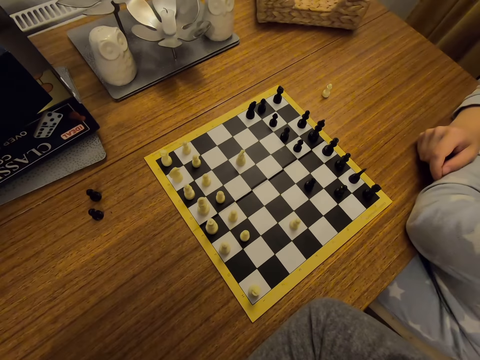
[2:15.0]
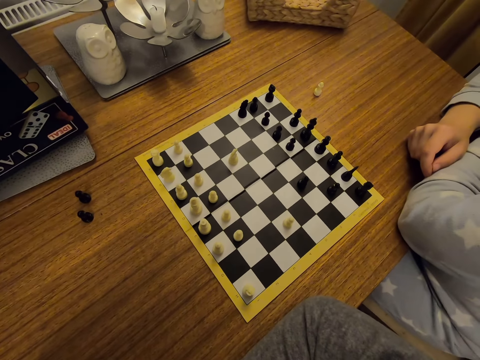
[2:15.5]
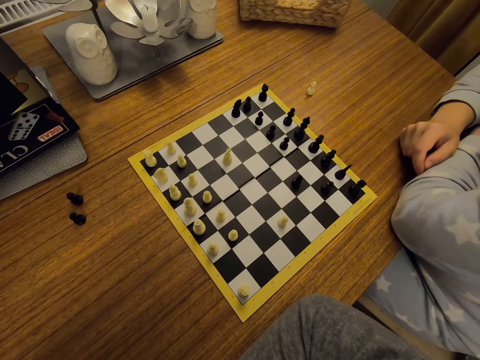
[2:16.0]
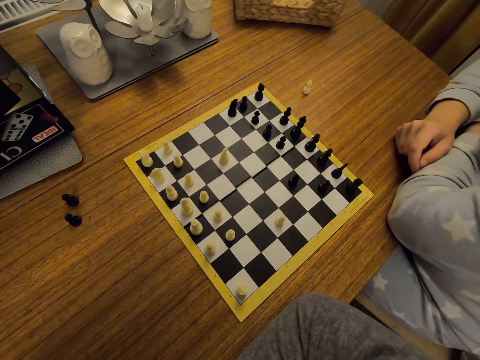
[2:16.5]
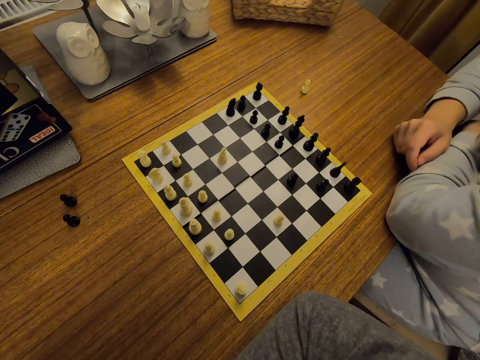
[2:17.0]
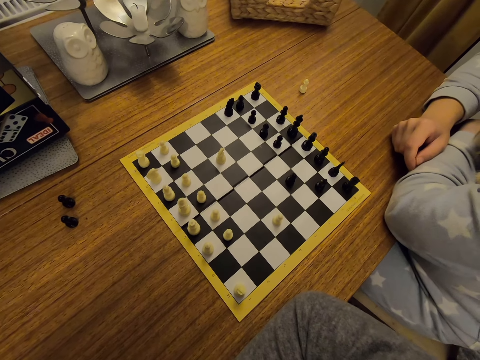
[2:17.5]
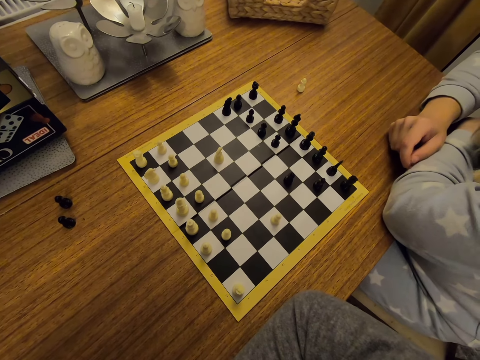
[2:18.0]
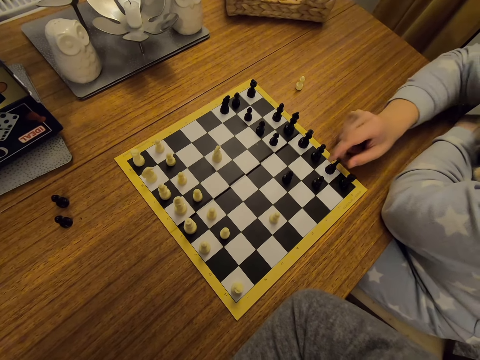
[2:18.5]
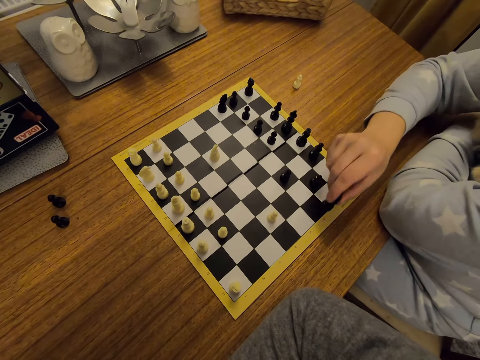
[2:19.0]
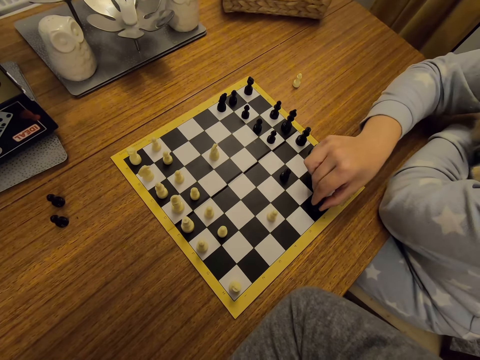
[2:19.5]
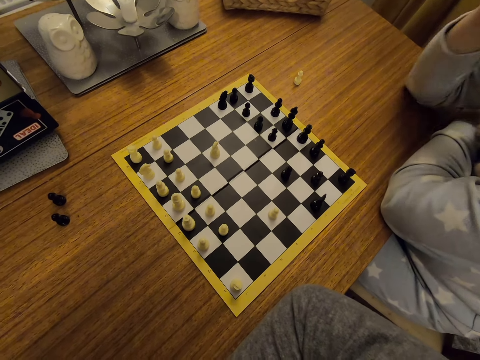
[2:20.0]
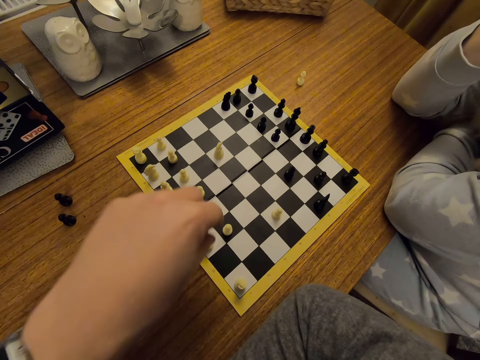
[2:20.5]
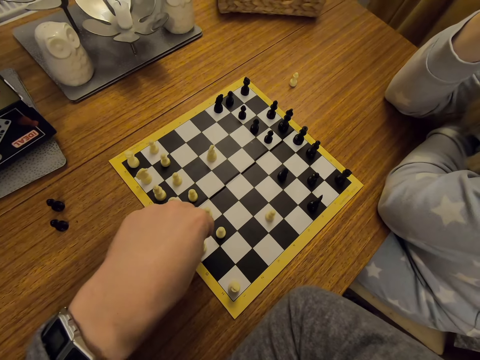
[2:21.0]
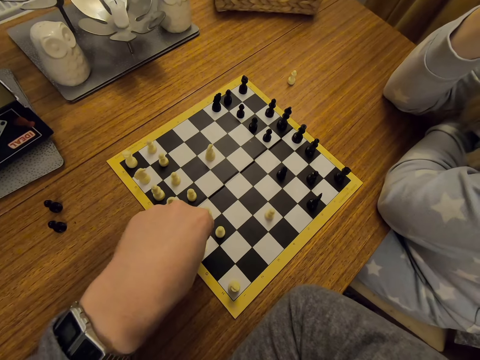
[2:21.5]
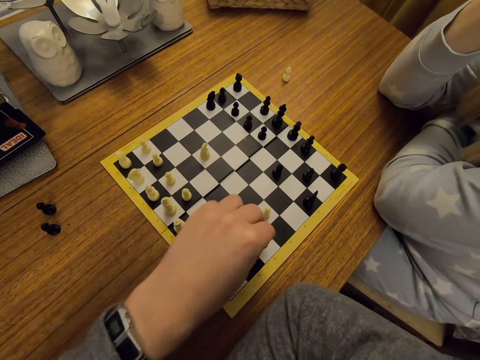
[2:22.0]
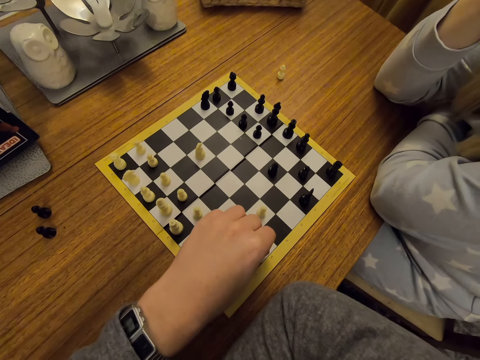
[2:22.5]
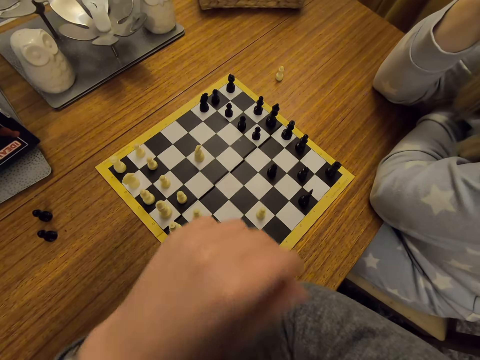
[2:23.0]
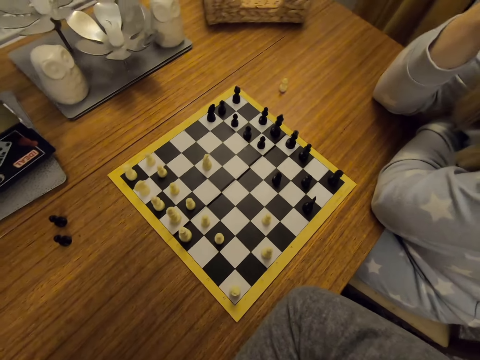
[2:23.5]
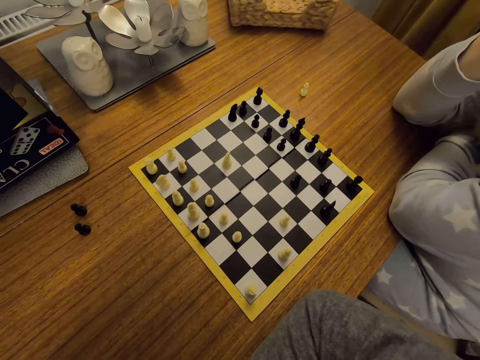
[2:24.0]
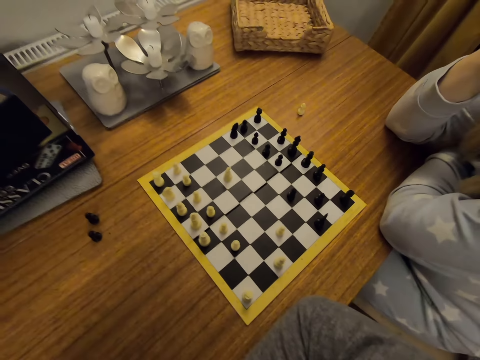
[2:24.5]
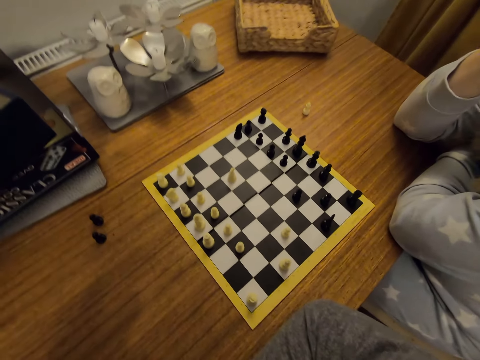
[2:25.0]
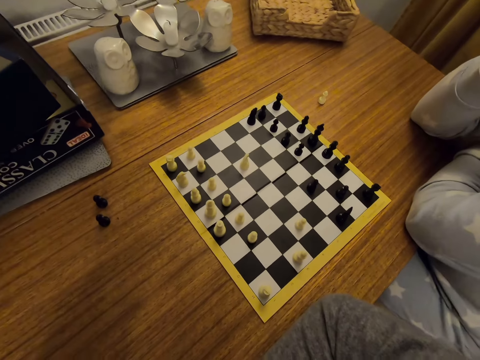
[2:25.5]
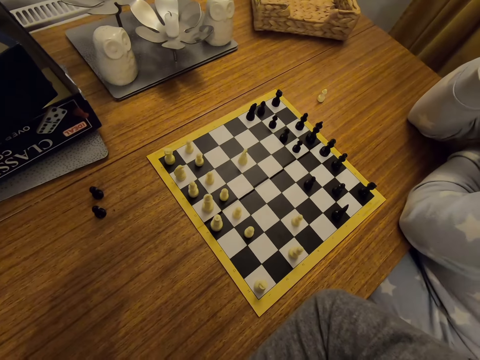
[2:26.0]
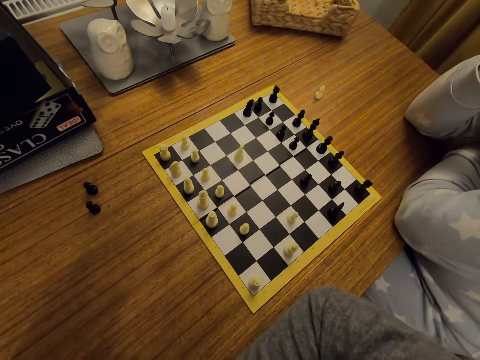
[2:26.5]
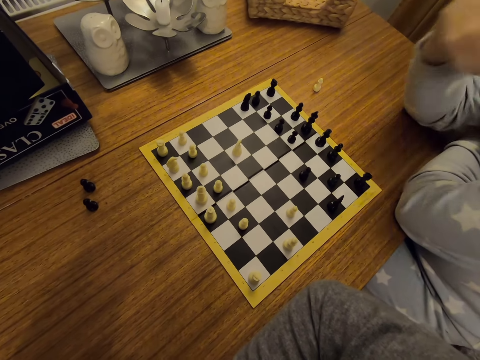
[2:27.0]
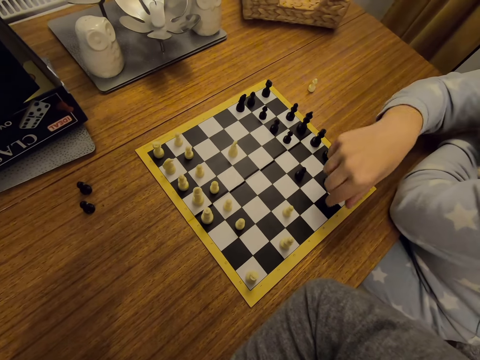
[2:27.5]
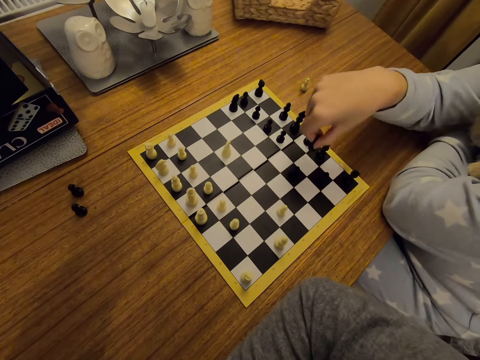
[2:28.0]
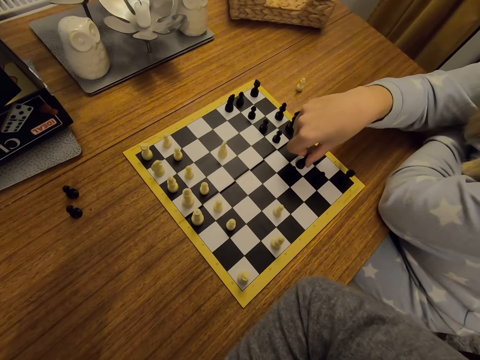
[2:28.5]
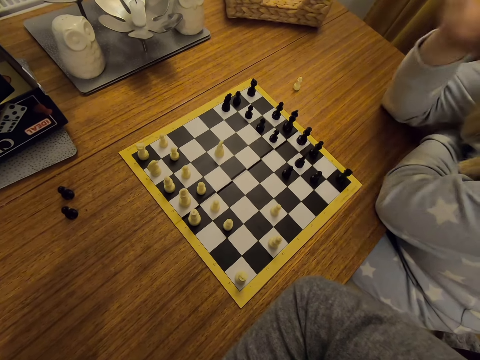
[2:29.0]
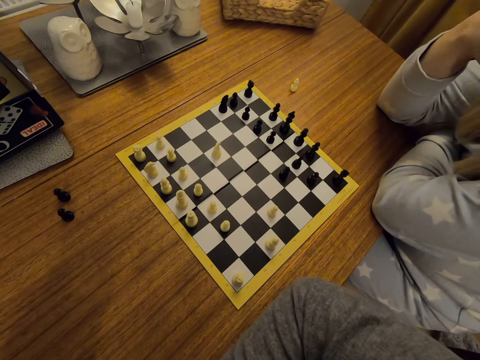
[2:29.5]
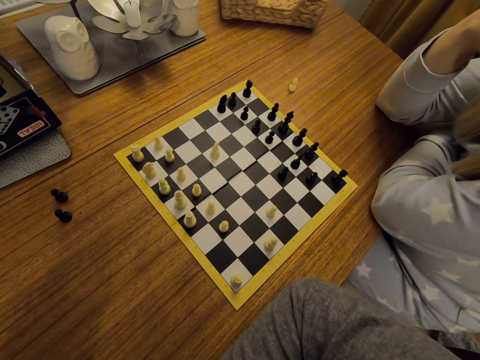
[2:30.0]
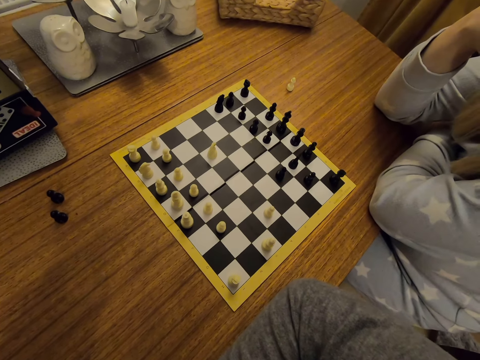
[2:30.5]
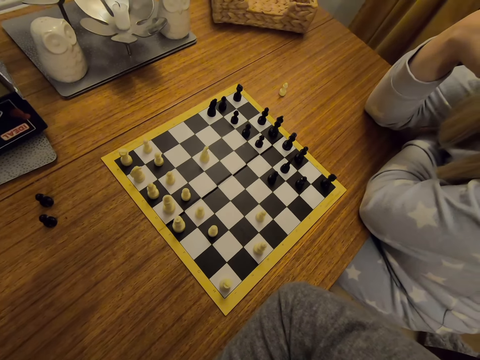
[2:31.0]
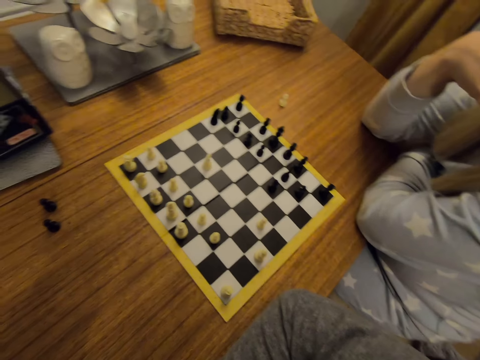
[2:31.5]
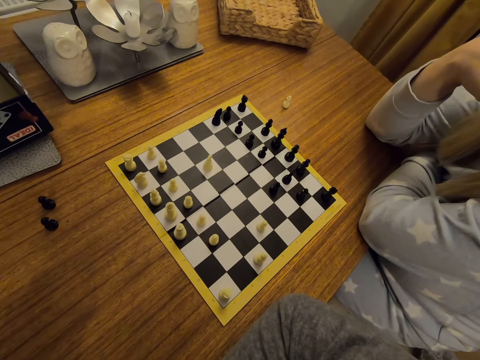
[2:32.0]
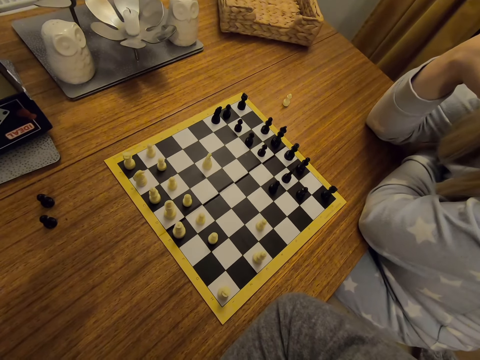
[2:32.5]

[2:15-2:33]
A person moves a chess piece on a board and touches the face. The camera wearer moves a chess piece on the board. They fold hands. The person moves a chess piece on the board and touches the face.

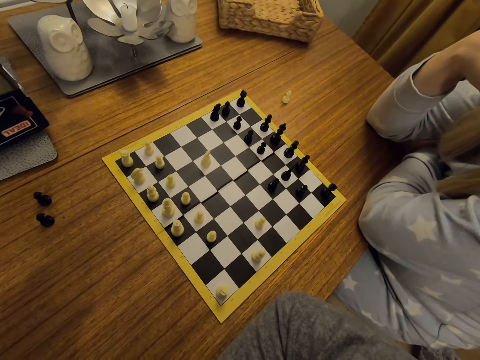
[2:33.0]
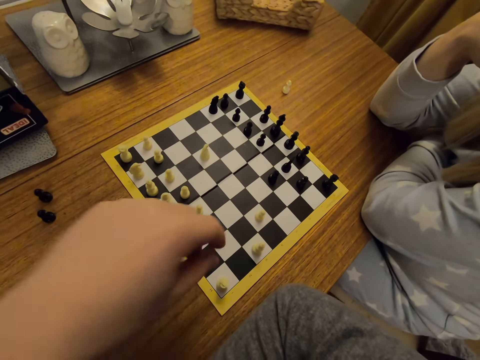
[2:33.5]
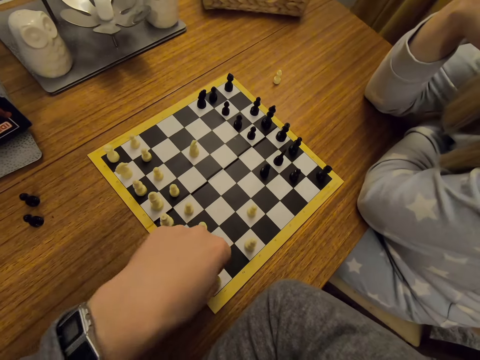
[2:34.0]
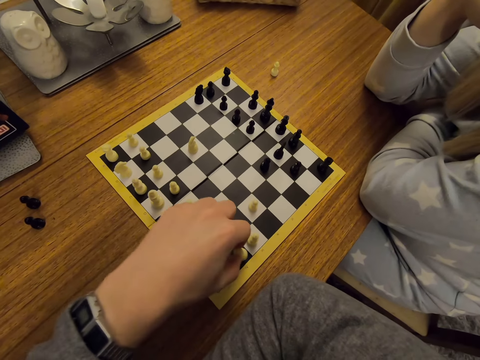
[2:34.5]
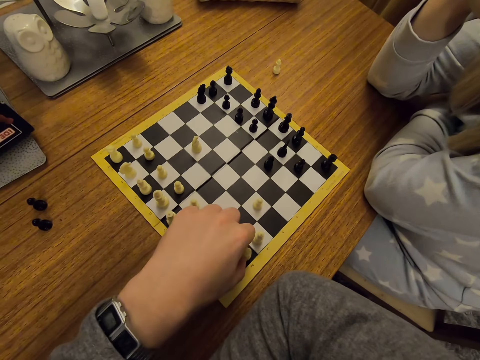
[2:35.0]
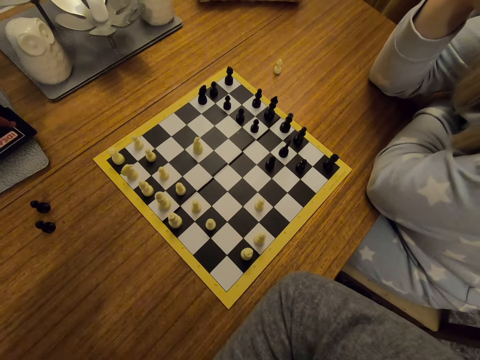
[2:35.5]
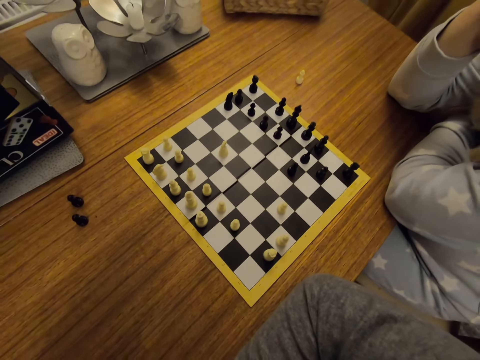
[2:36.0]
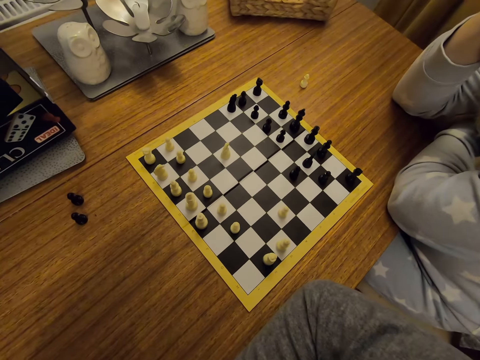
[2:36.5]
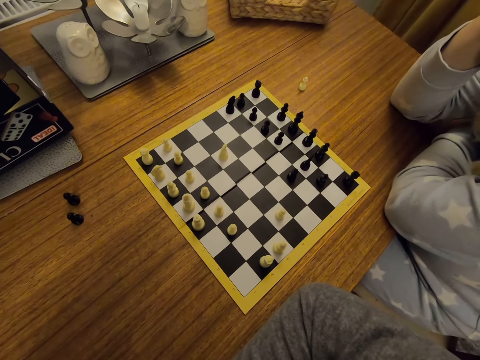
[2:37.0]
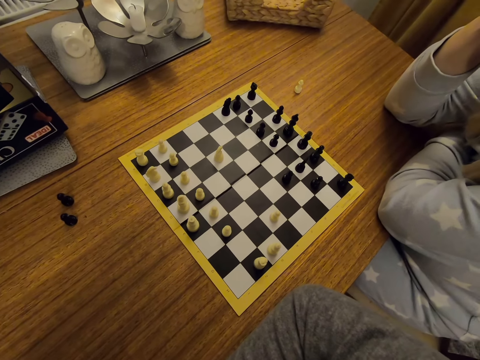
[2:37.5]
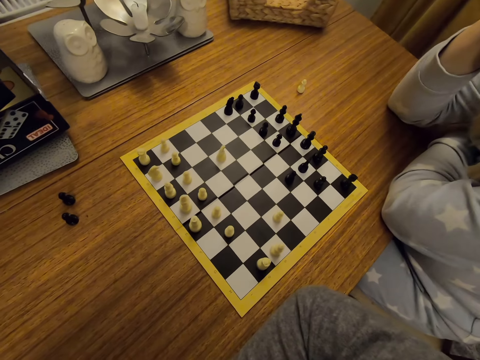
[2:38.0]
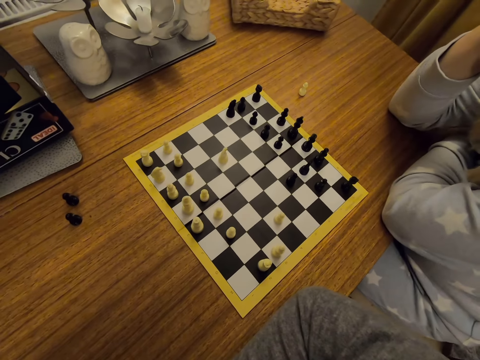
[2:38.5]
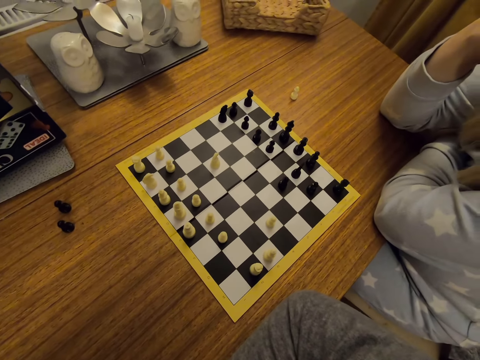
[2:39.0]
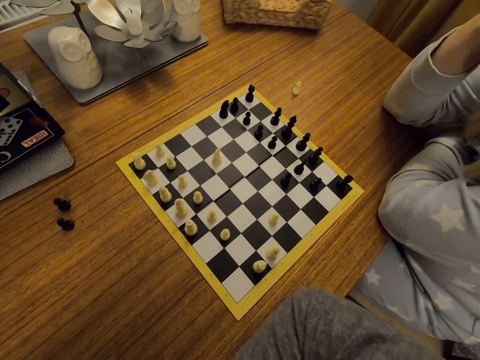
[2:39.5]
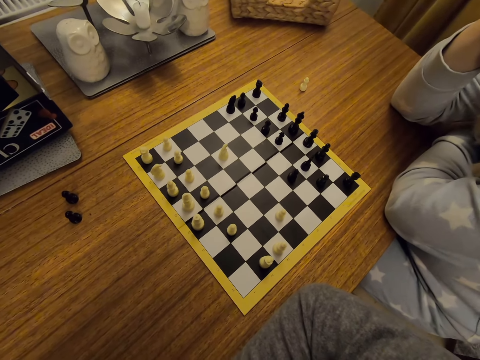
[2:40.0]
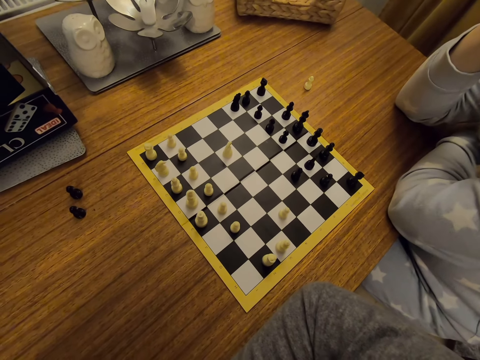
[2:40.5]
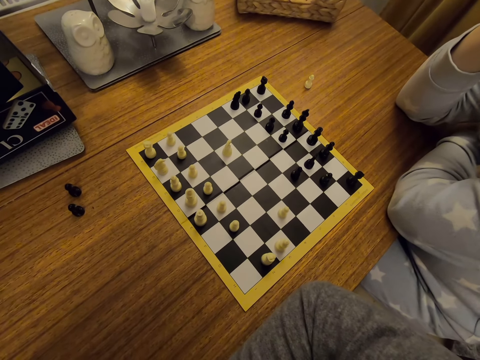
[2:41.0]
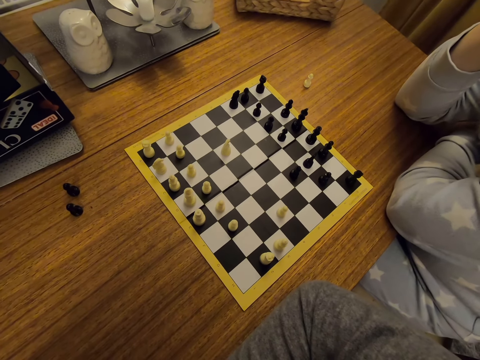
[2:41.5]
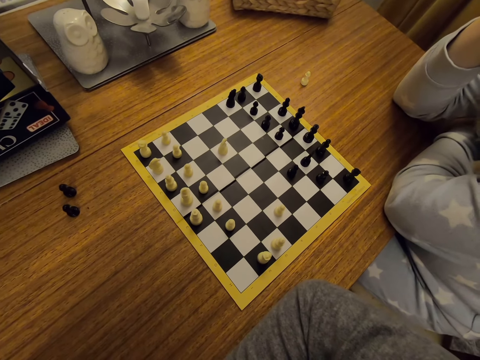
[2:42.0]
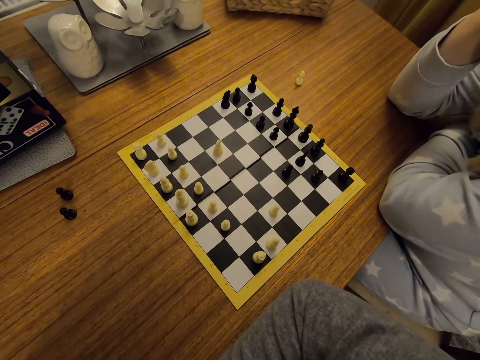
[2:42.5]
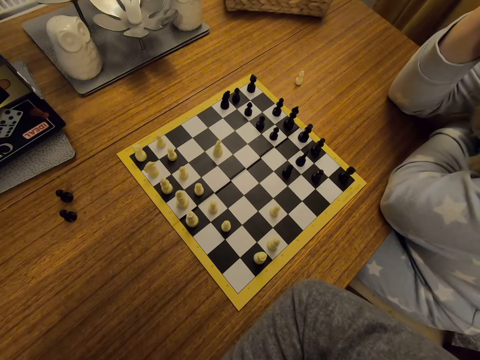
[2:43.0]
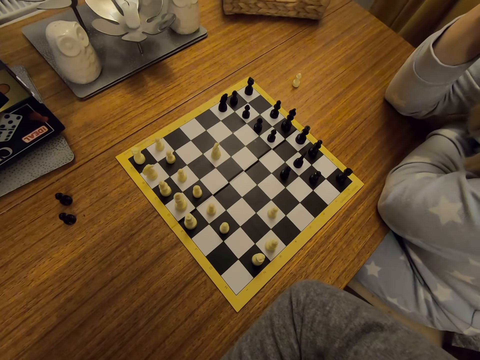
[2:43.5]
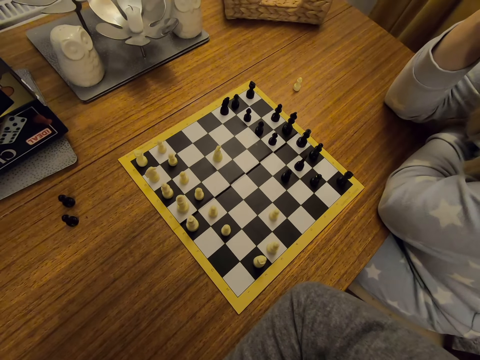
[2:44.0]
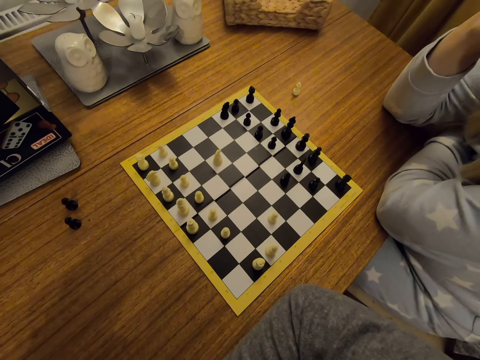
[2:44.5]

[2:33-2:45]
The camera wearer moves a chess piece on a board. They fold hands.
